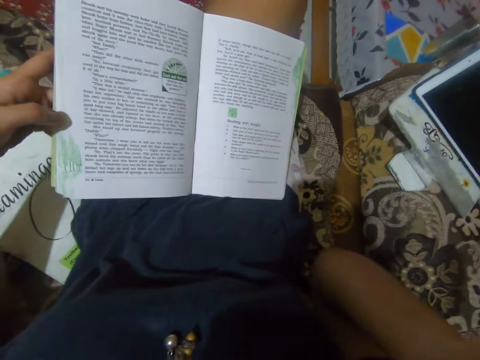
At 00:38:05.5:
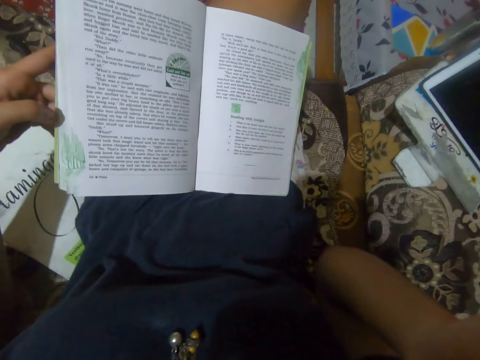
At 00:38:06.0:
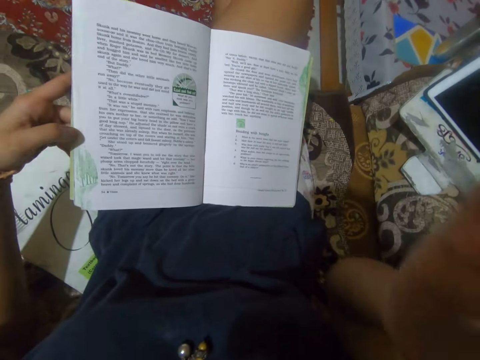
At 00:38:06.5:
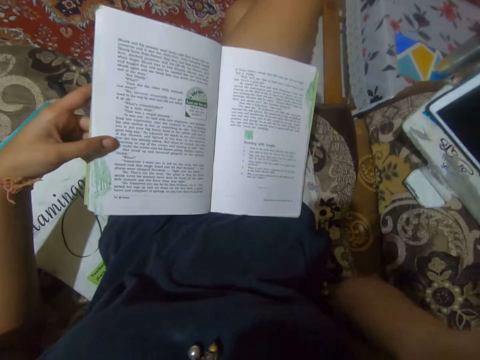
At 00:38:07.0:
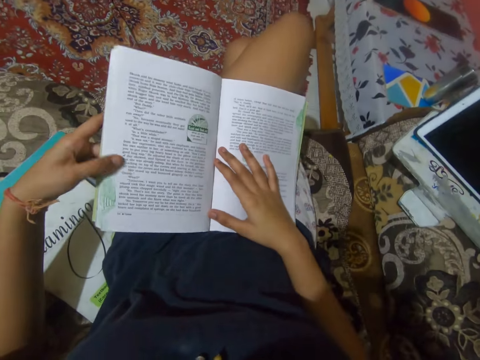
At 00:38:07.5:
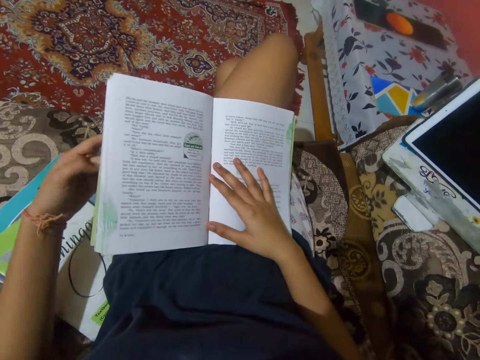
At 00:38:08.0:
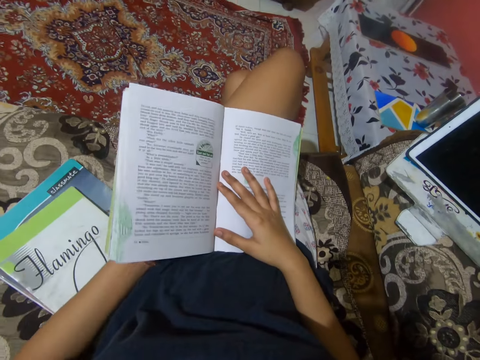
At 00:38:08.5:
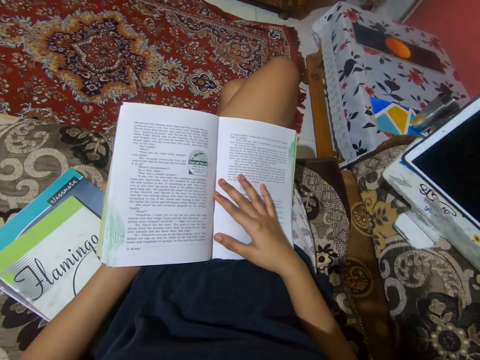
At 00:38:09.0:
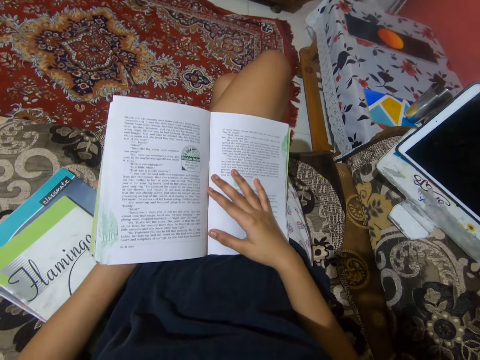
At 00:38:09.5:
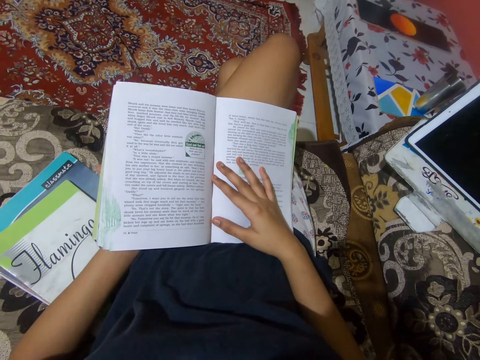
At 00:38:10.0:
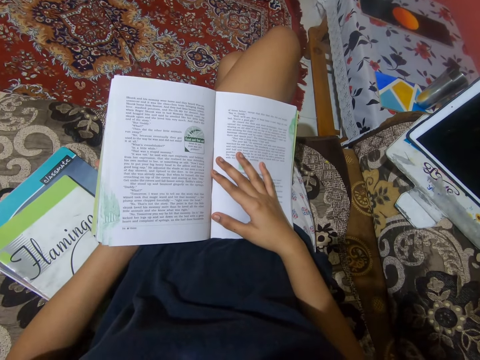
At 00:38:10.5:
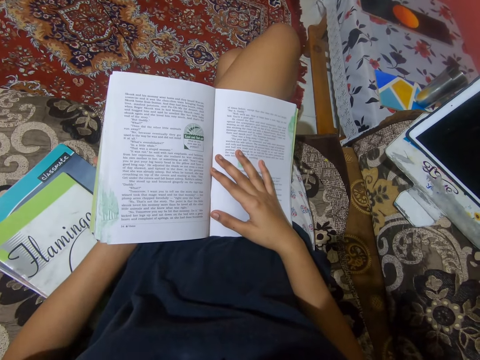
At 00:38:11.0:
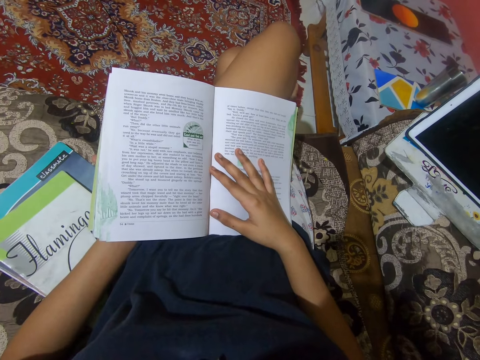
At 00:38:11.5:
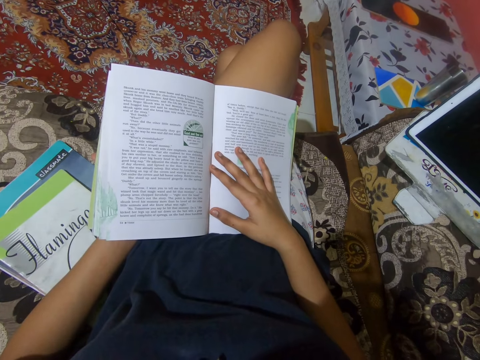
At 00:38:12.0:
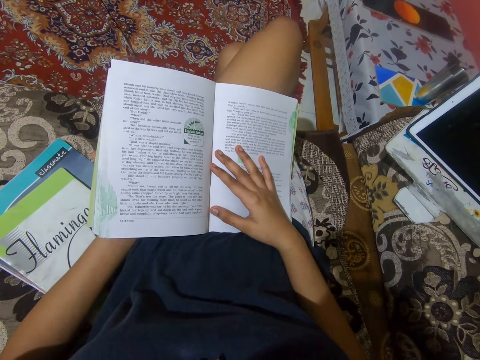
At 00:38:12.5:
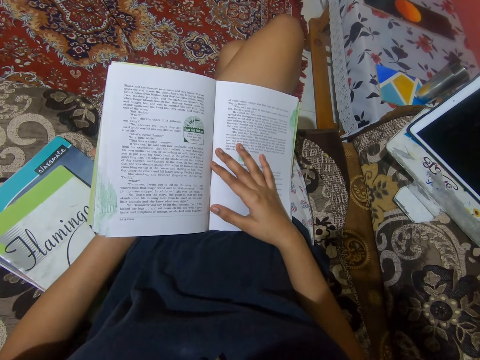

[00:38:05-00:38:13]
The camera wearer puts her right hand on the book. She puts her left hand under the book.

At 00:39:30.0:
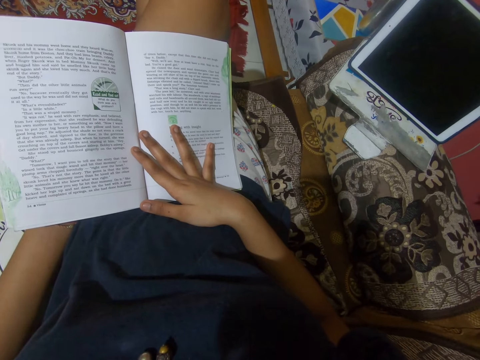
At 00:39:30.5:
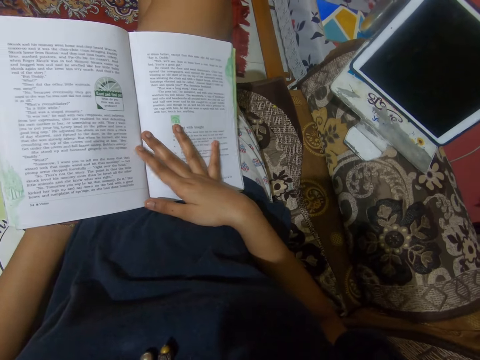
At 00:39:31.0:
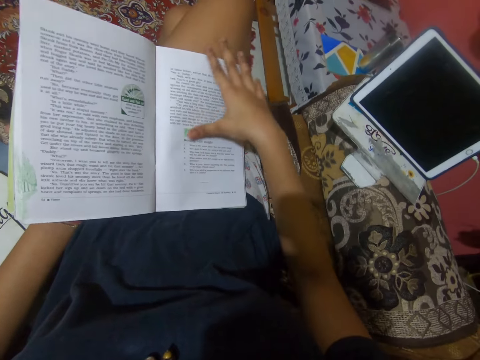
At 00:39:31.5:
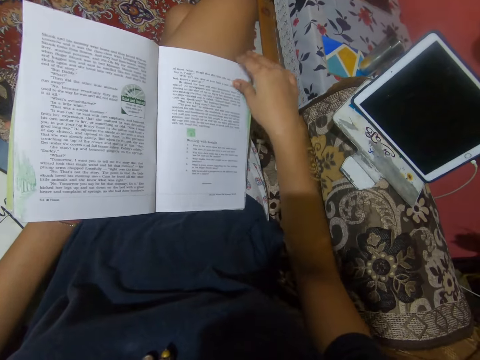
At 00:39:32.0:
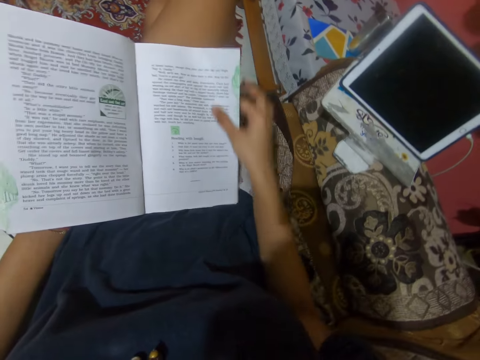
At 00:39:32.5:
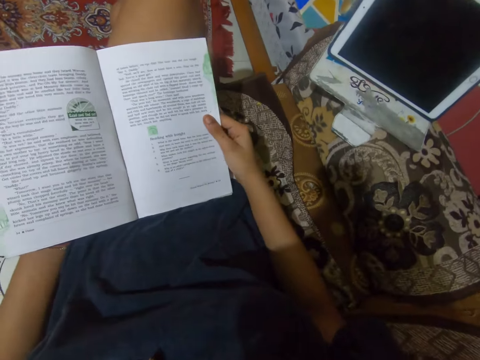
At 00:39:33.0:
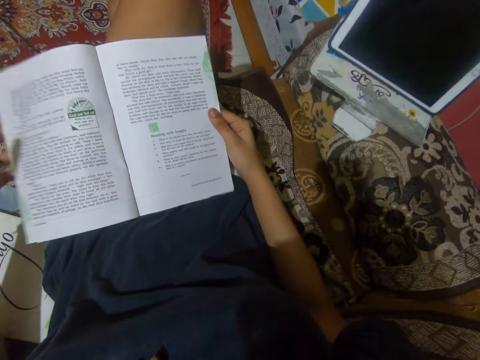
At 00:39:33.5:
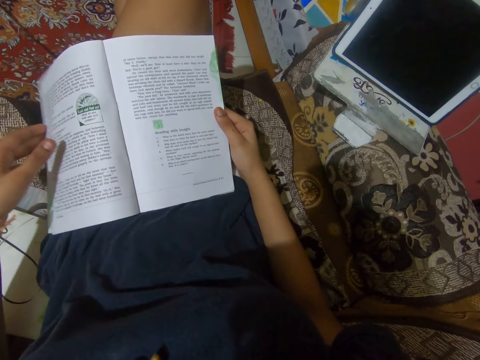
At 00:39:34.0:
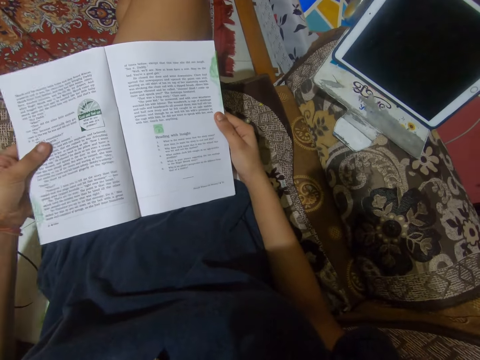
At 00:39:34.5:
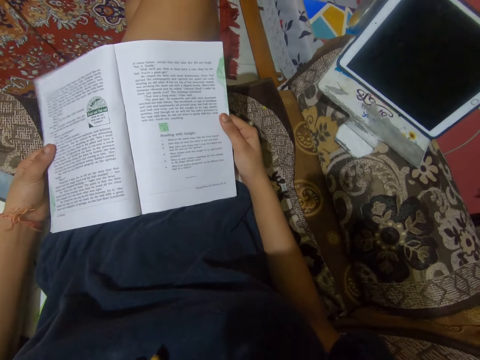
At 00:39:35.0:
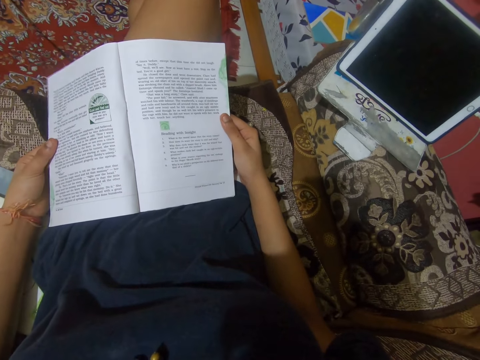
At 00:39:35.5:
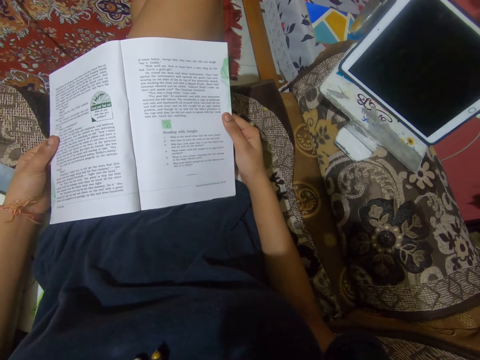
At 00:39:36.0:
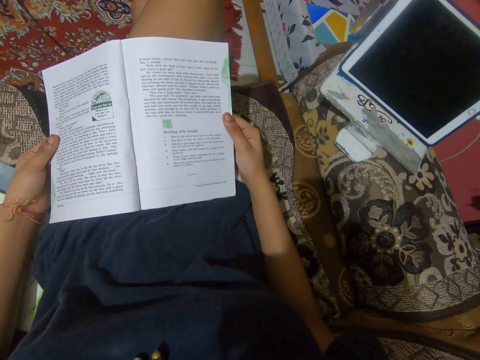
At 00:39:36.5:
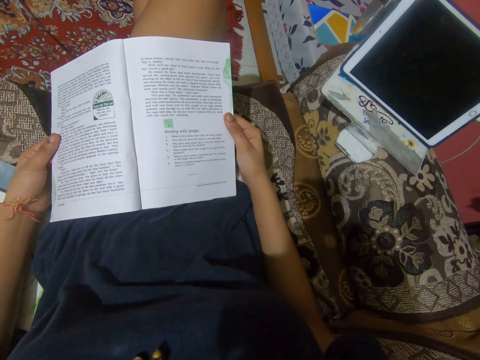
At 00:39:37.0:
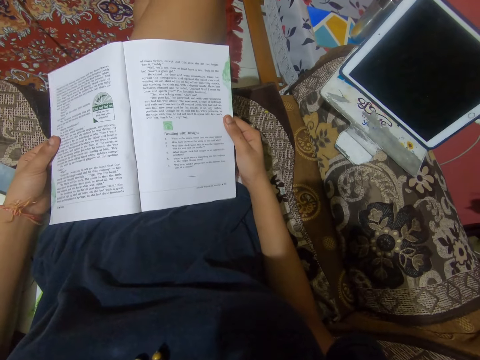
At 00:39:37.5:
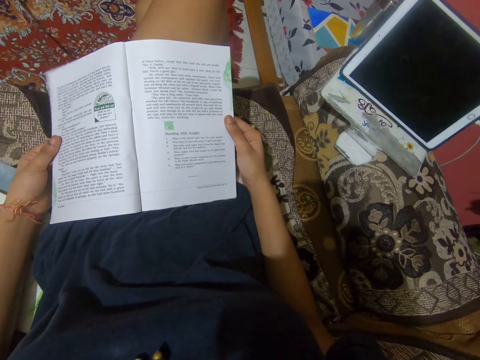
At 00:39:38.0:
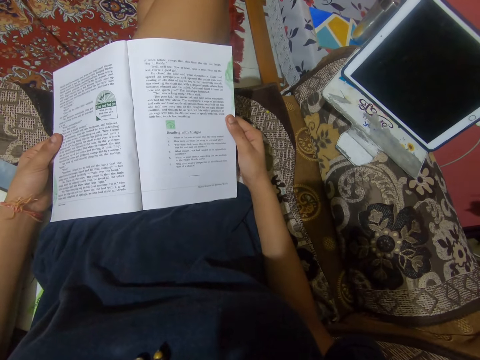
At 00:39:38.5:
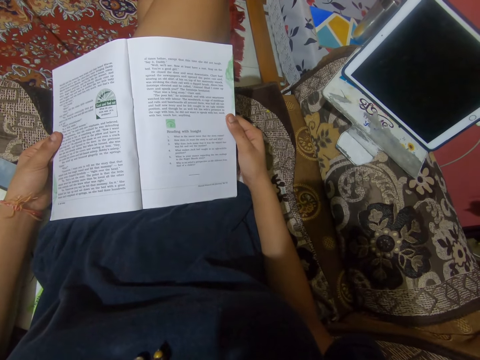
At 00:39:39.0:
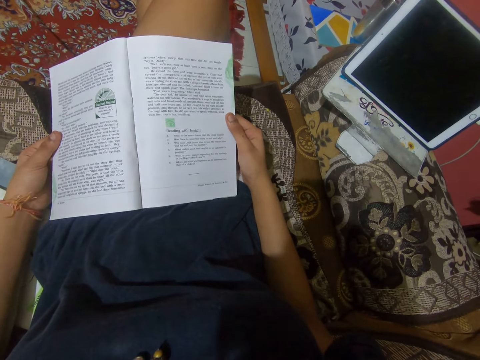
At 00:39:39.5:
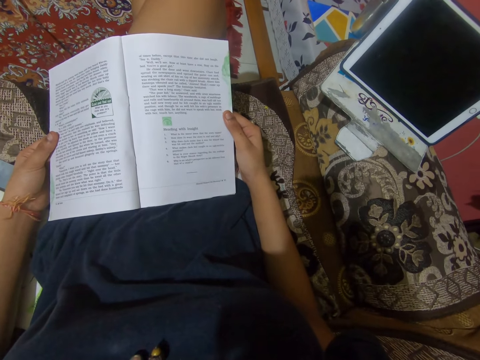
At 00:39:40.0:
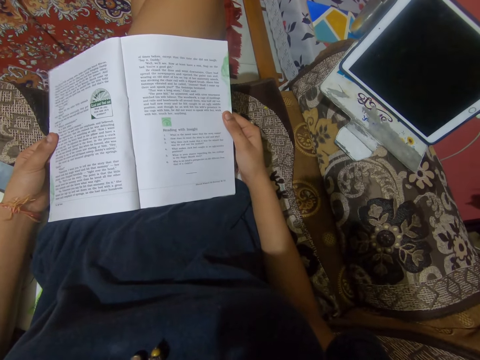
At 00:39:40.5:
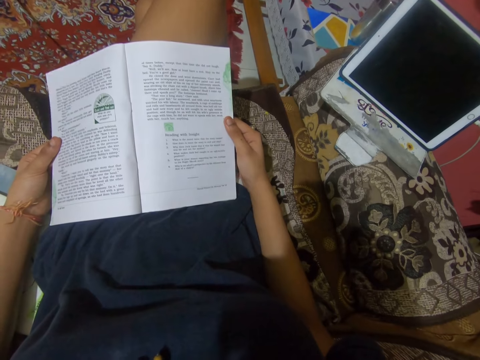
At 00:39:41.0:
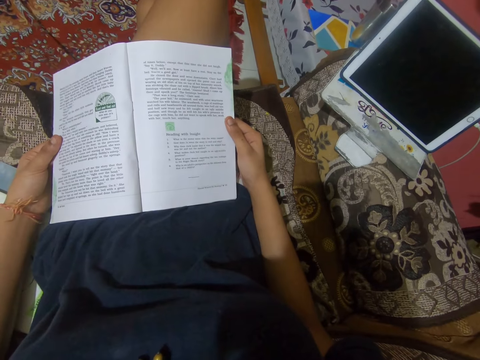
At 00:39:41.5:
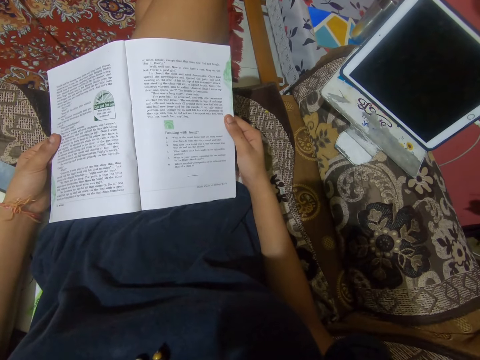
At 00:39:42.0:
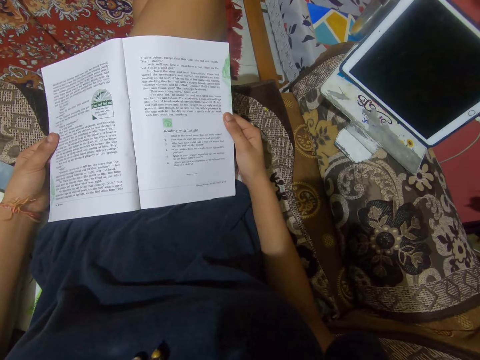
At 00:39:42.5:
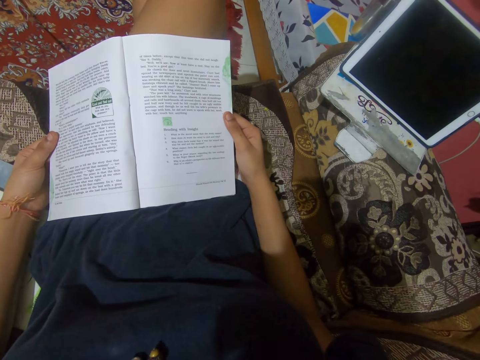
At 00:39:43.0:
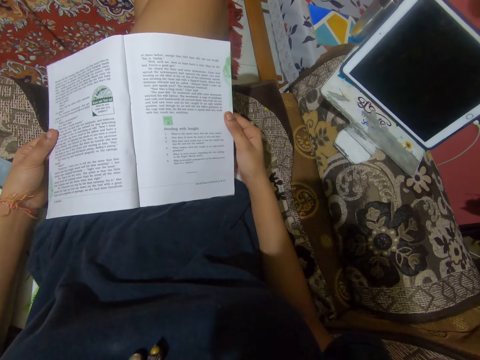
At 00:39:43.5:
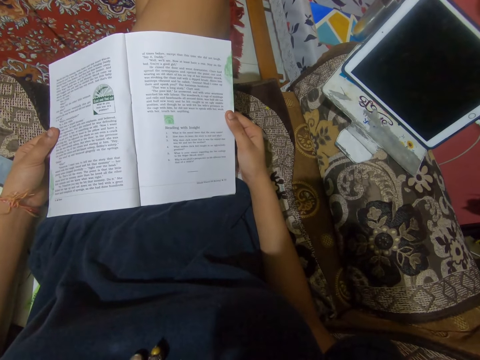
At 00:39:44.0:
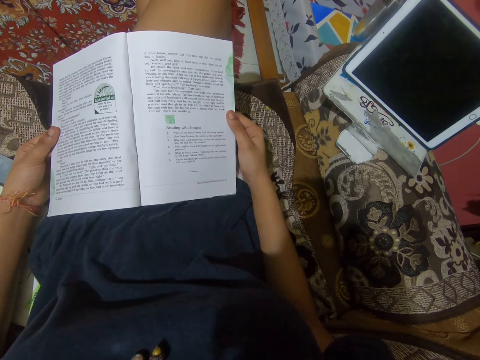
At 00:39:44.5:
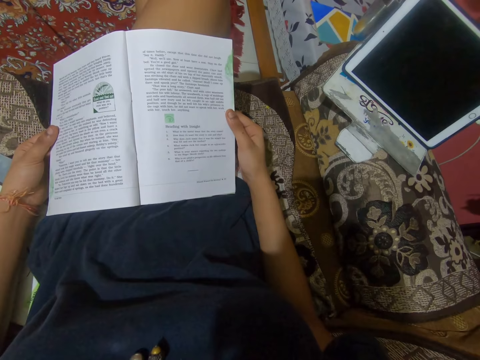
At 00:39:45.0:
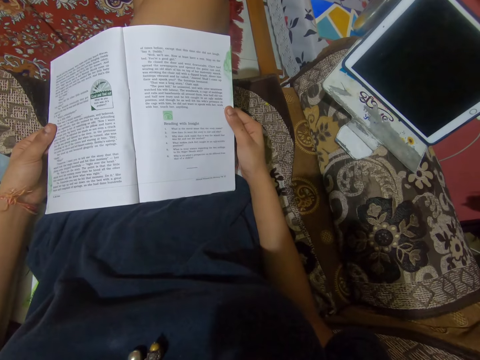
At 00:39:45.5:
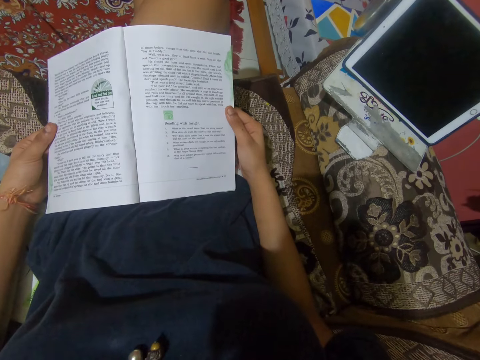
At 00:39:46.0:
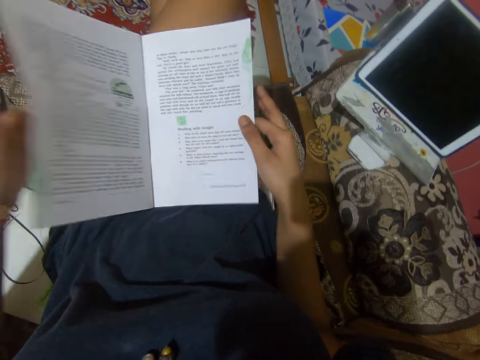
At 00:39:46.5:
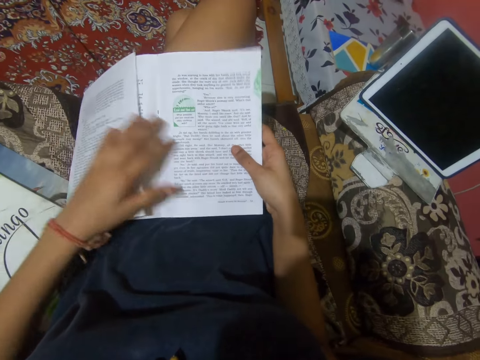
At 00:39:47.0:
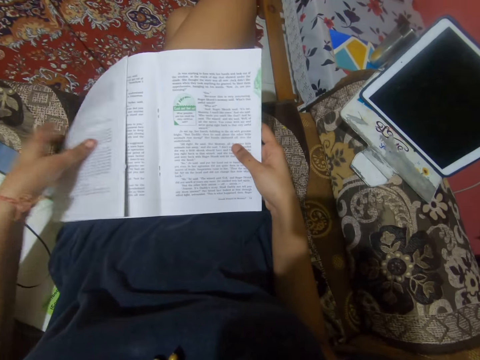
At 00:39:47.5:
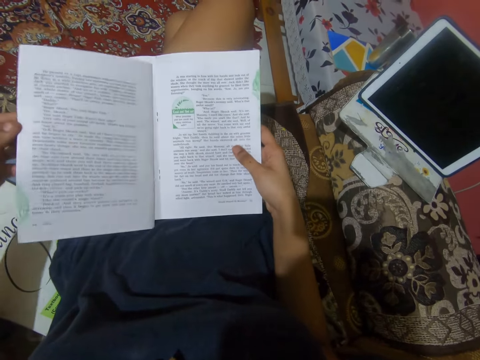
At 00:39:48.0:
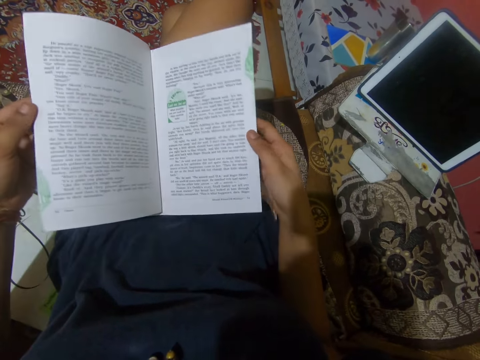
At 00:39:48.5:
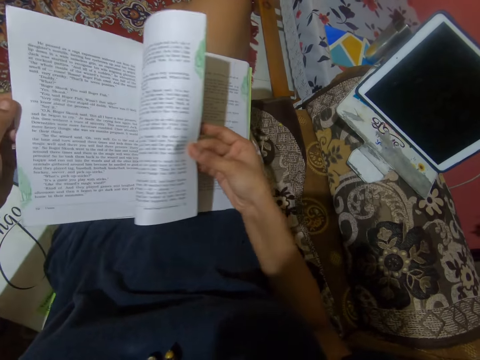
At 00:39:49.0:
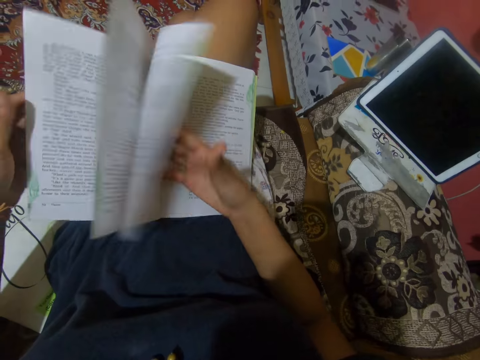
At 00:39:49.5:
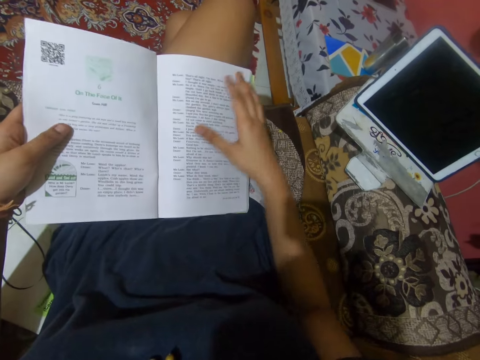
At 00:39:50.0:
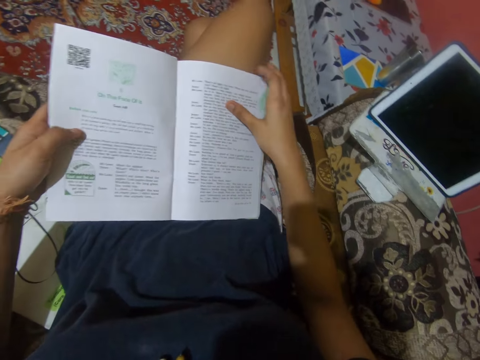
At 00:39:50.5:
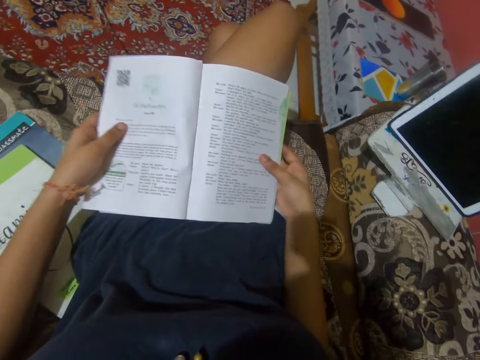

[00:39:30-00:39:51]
The camera wearer puts her right hand underneath a right page in the book. She puts her left hand underneath a left page in the book. She flips a page in the book with her left hand. She looks at the book. She flips pages in the book with her right hand.
